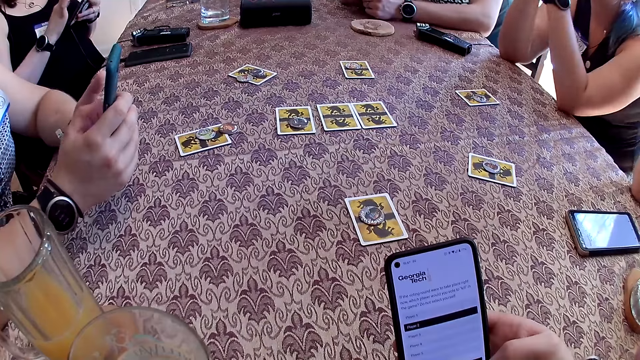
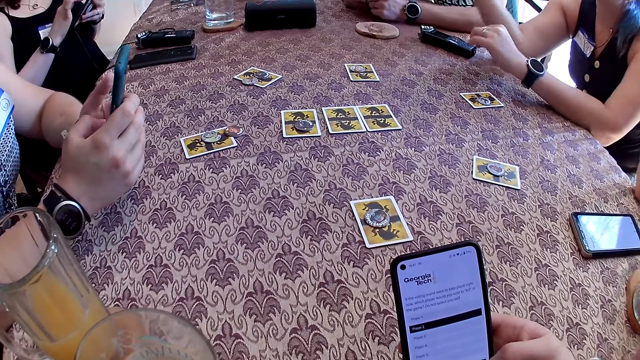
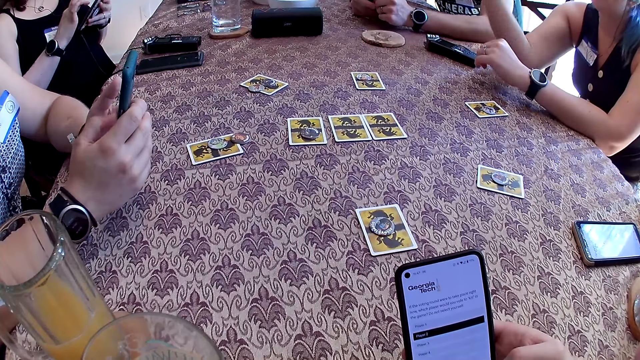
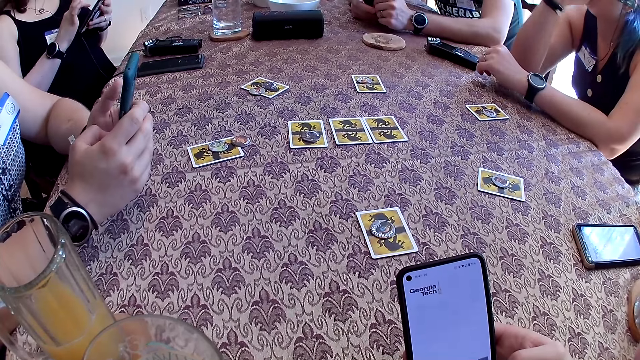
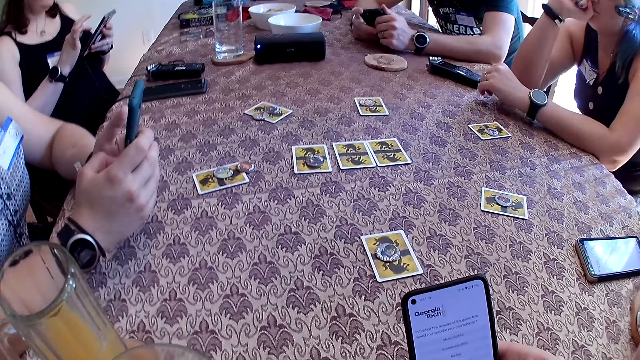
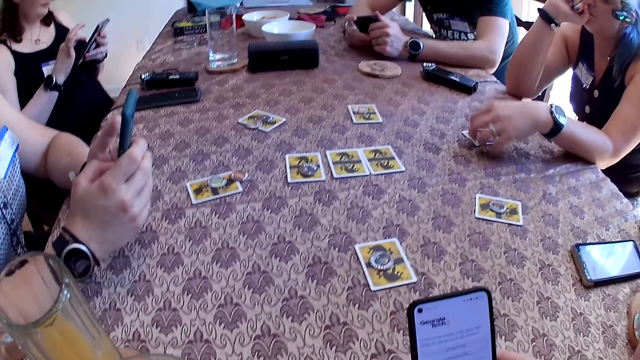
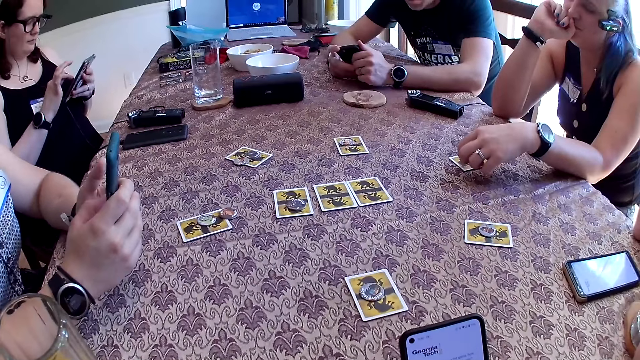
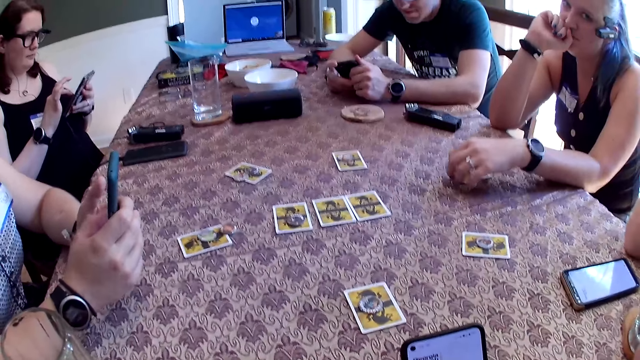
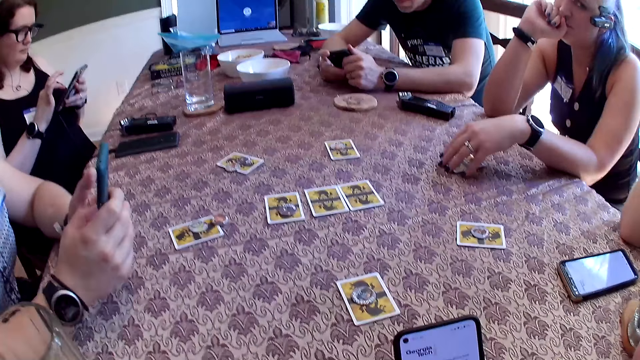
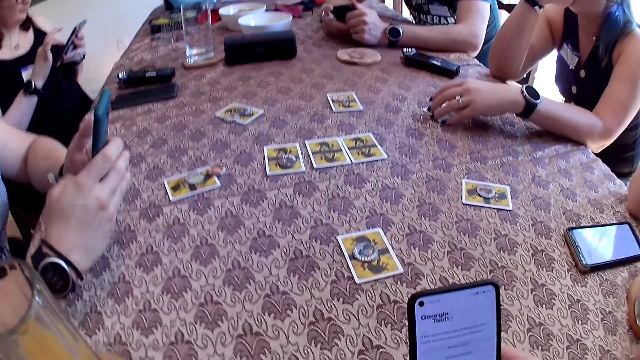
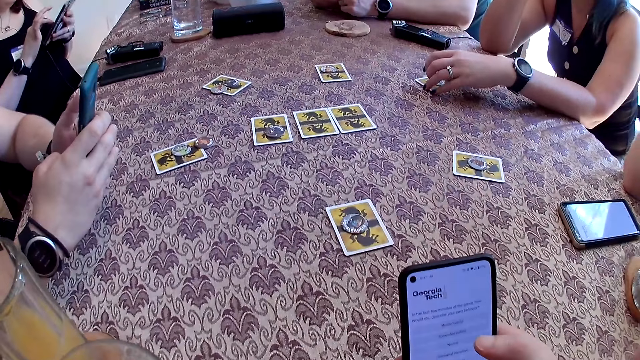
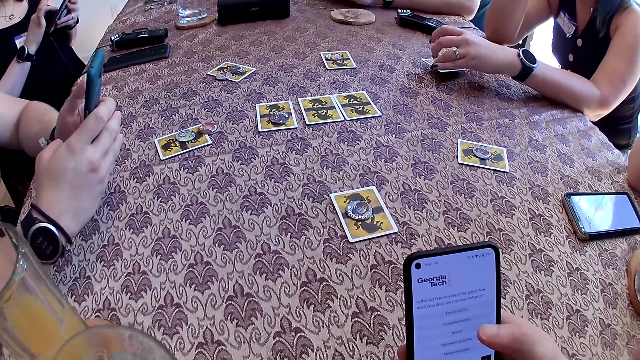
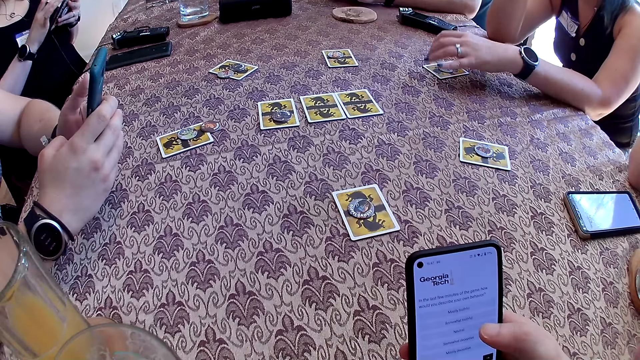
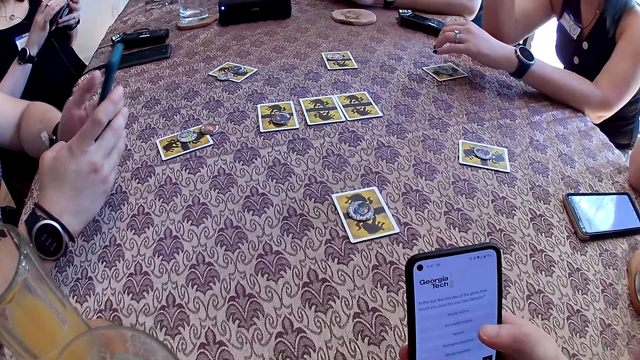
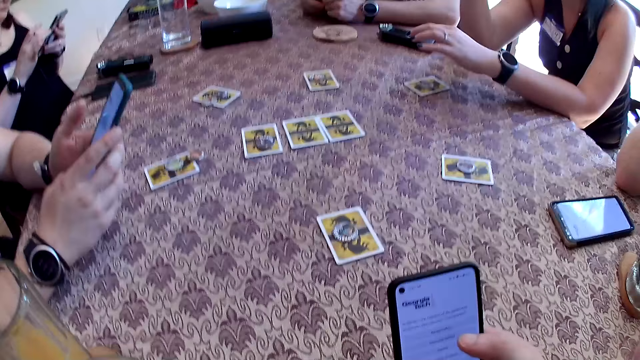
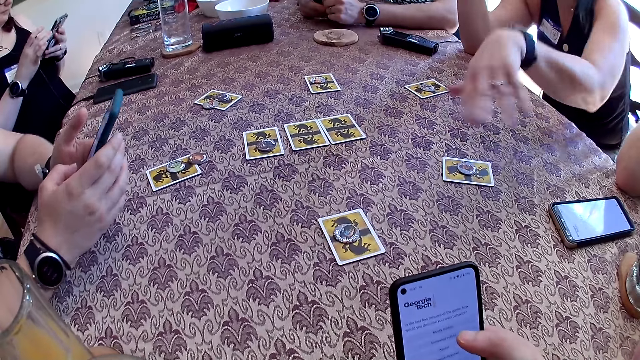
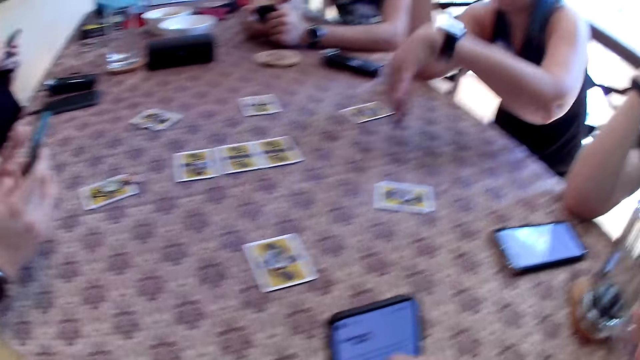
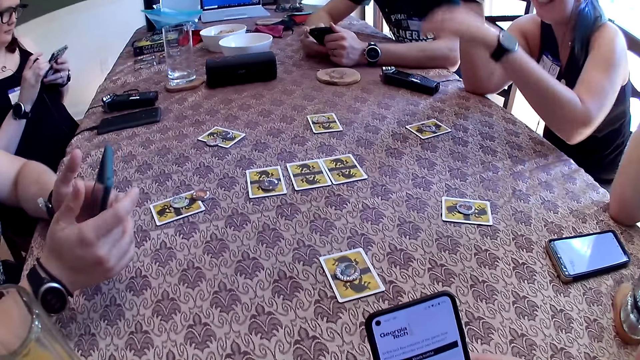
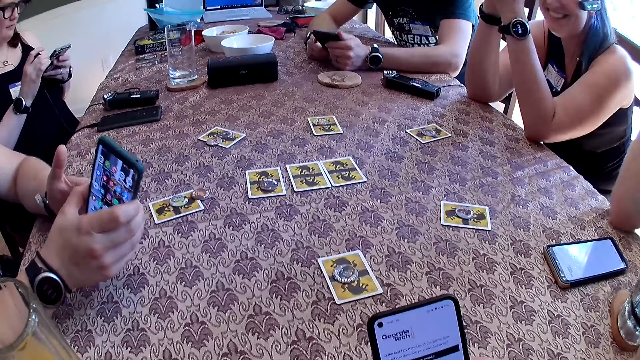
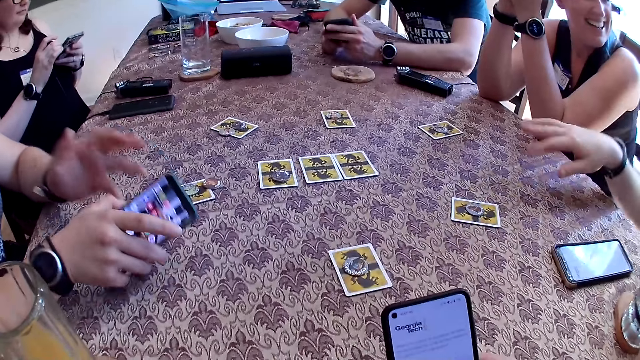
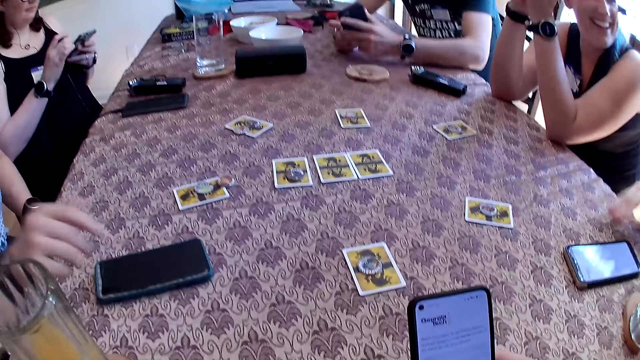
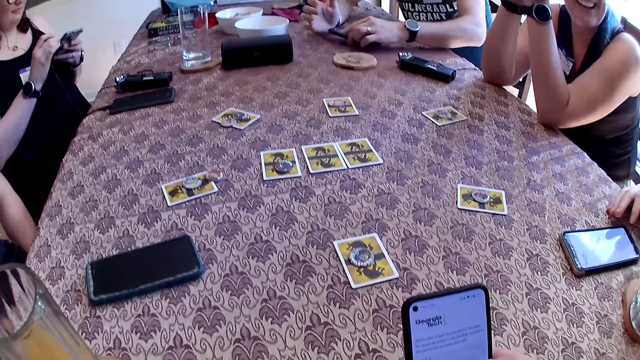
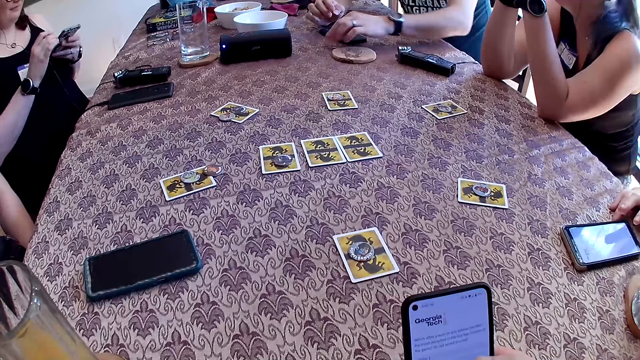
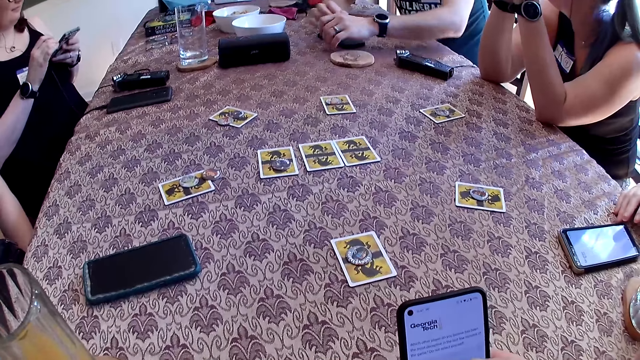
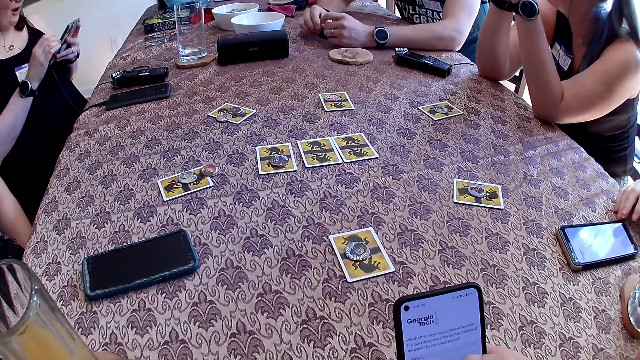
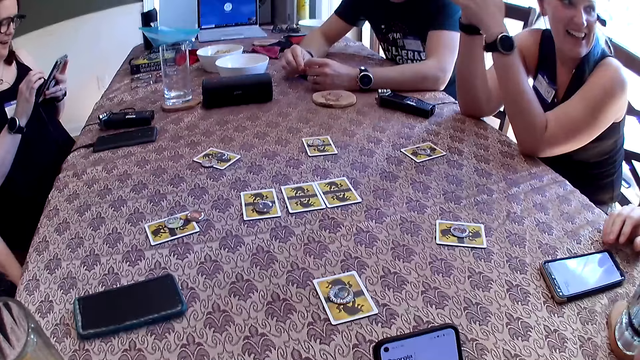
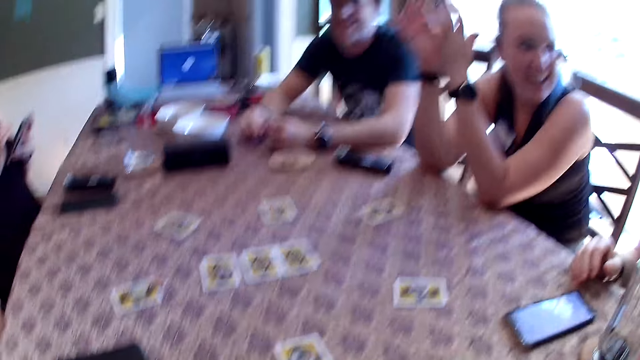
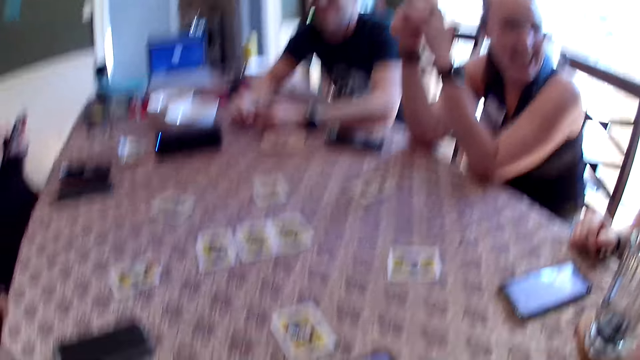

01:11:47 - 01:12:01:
The camera wearer scrolls the phone. The woman adjusts the card on the table with her left hand. The woman removes her left elbow from the table. The woman places her left elbow on the table. Another woman removes both hands from the table and drops the phone on the table with her right hand. The man puts the phone on the table with his left hand.

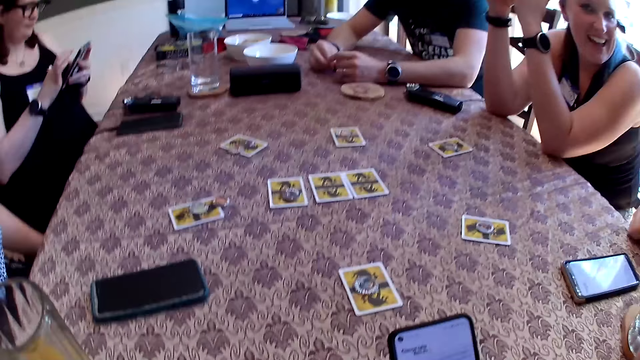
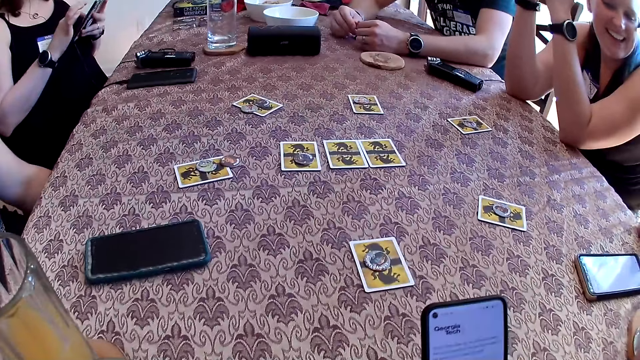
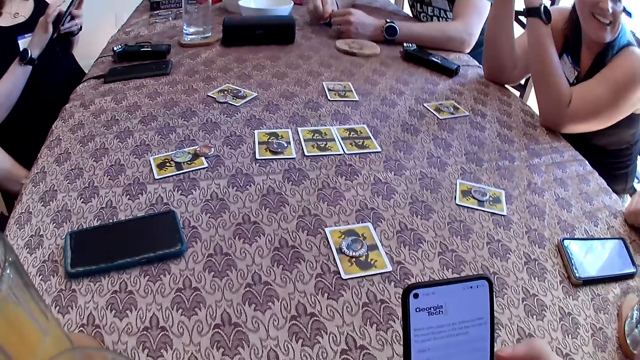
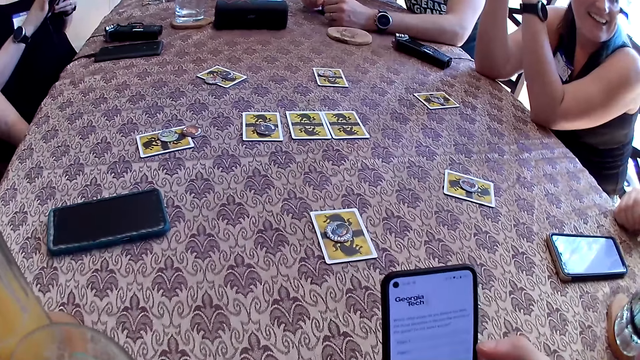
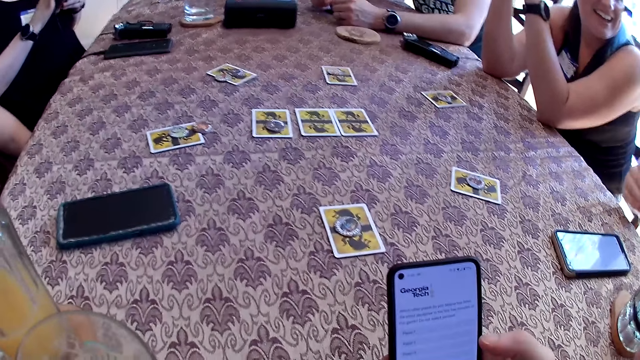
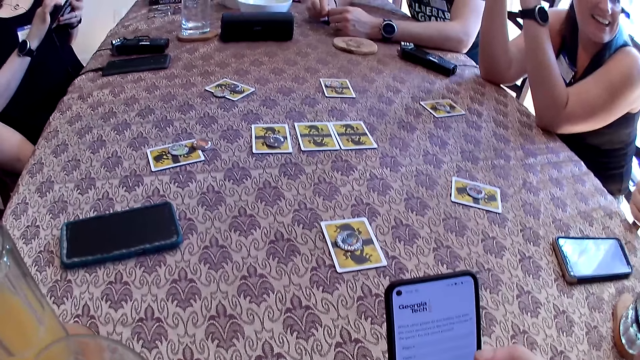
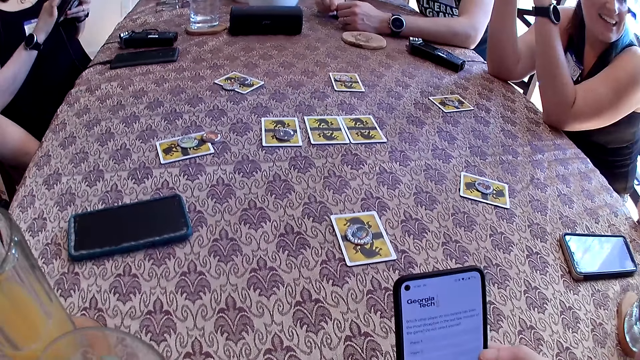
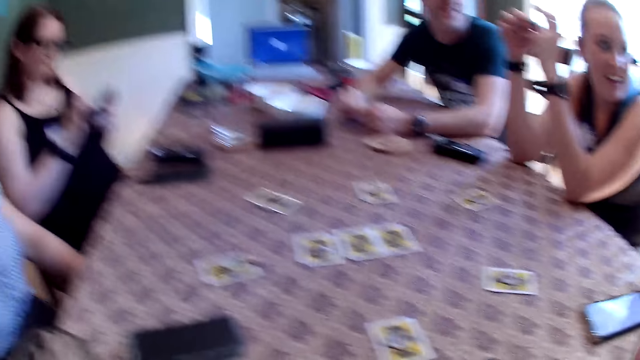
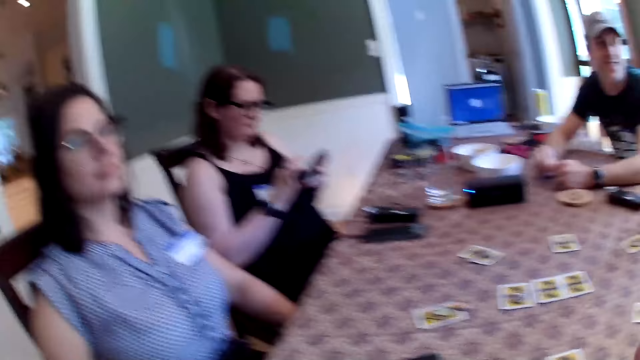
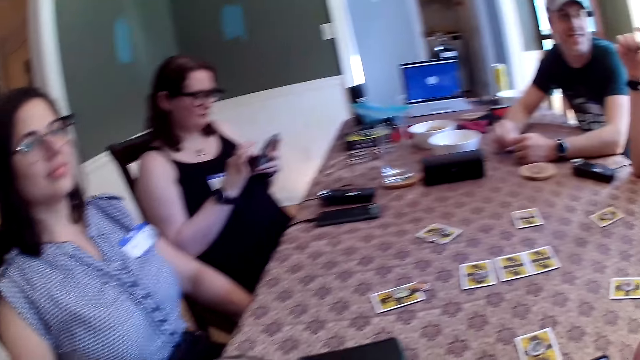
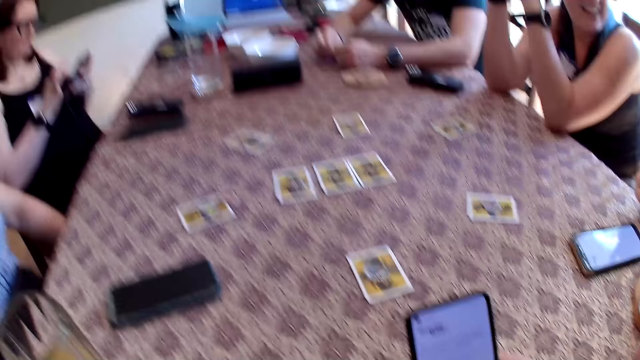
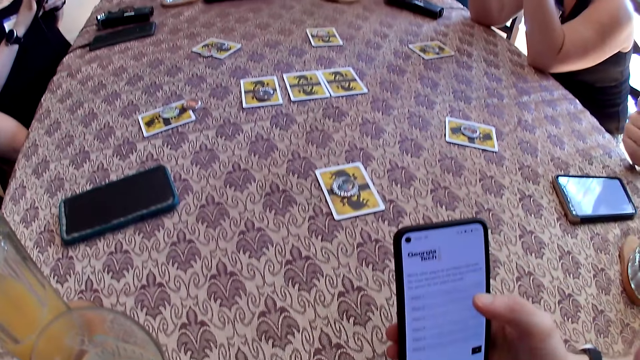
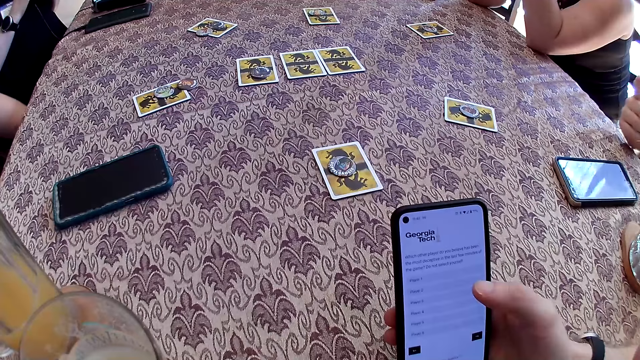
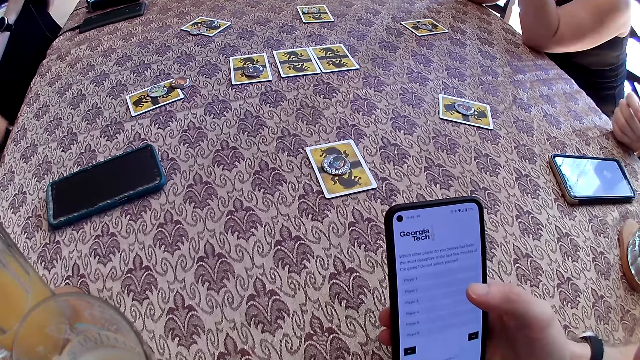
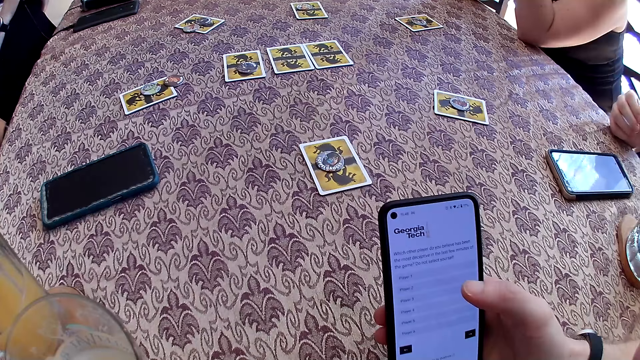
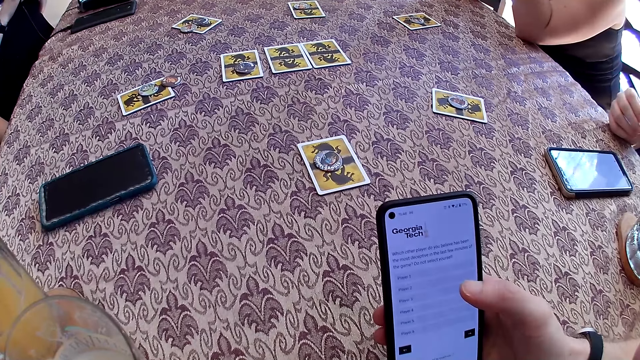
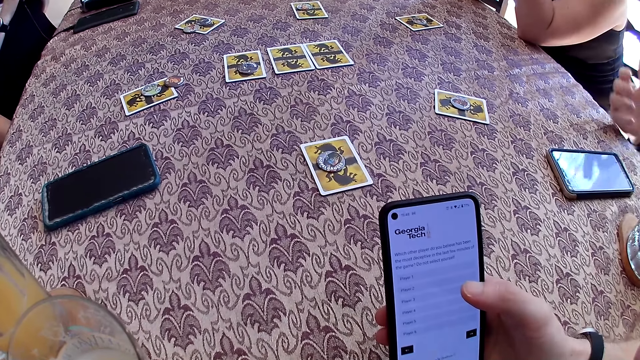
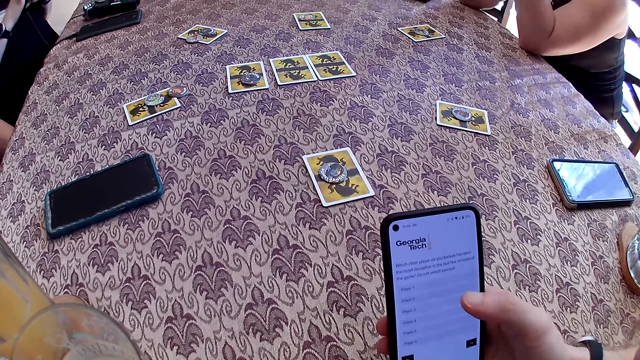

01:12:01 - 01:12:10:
The man removes his right hand from the table.
